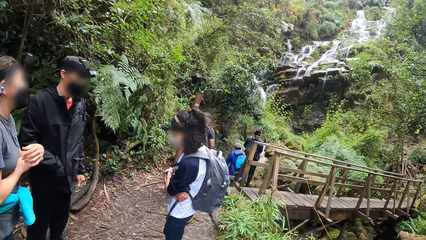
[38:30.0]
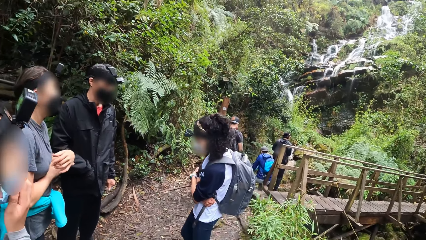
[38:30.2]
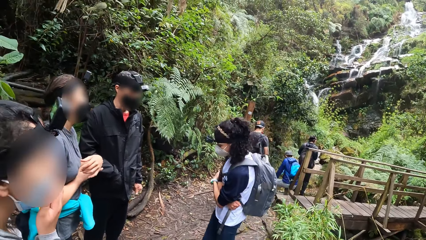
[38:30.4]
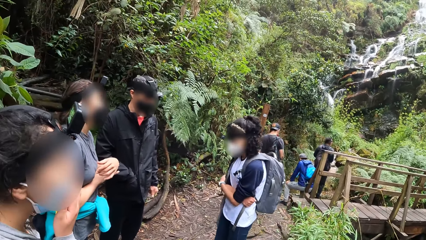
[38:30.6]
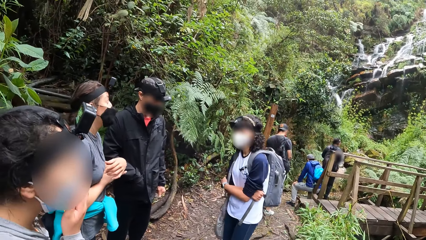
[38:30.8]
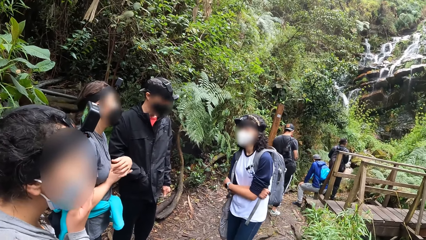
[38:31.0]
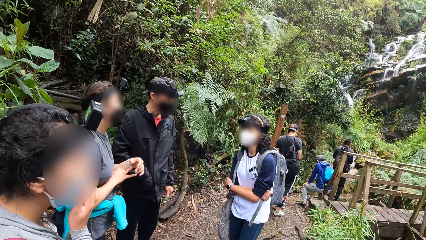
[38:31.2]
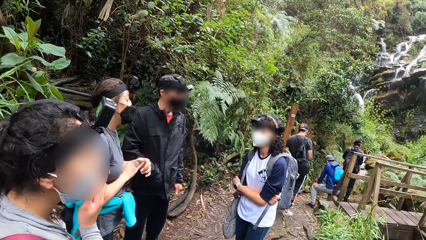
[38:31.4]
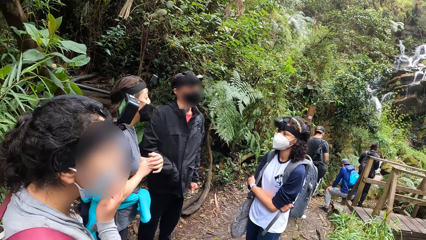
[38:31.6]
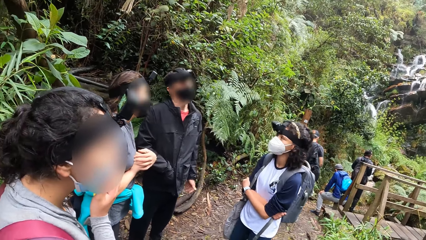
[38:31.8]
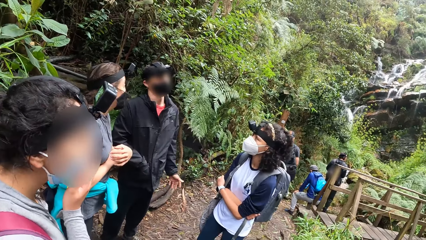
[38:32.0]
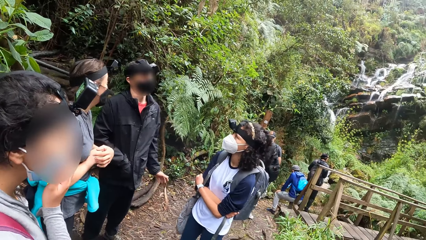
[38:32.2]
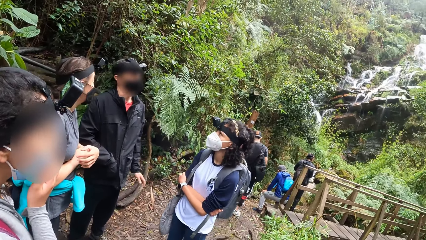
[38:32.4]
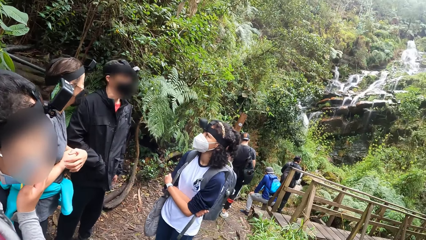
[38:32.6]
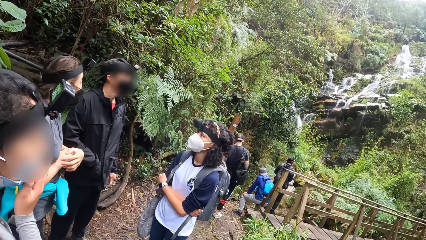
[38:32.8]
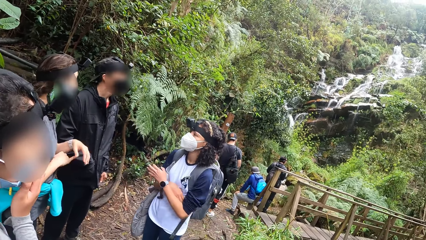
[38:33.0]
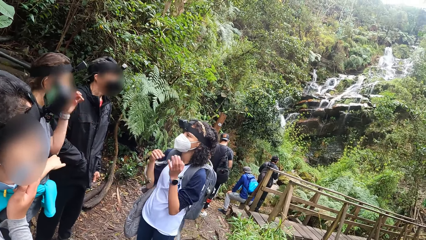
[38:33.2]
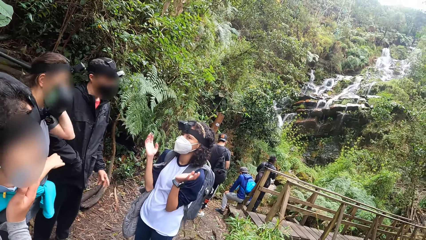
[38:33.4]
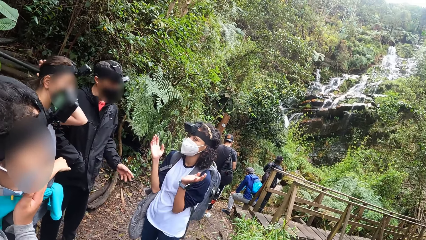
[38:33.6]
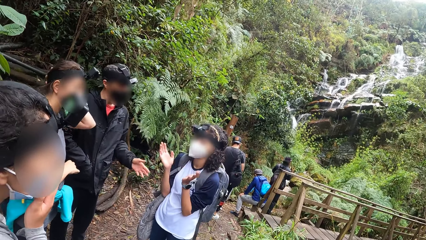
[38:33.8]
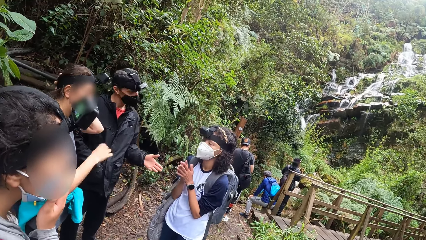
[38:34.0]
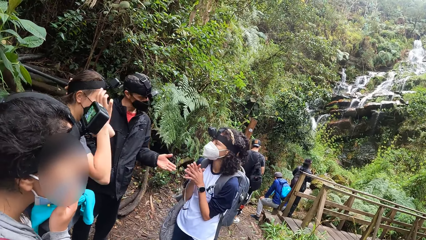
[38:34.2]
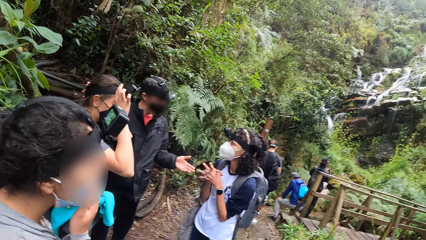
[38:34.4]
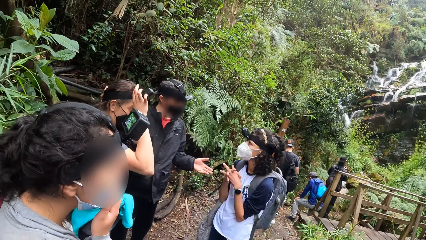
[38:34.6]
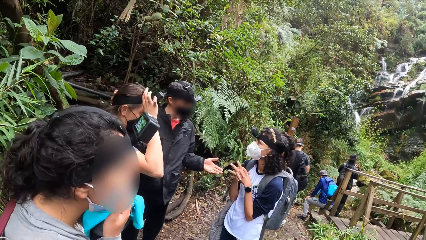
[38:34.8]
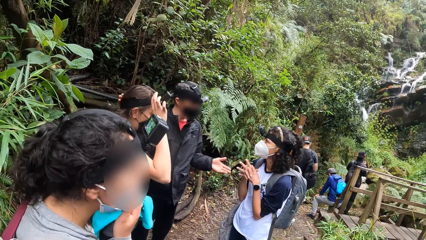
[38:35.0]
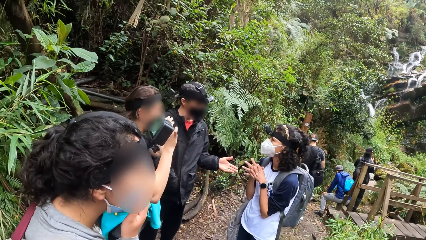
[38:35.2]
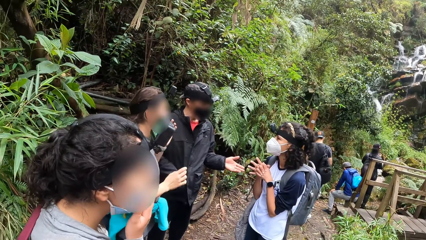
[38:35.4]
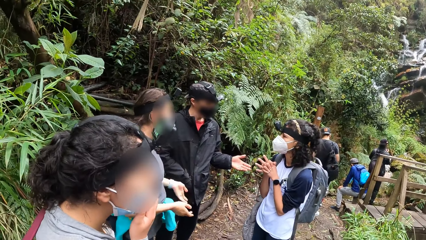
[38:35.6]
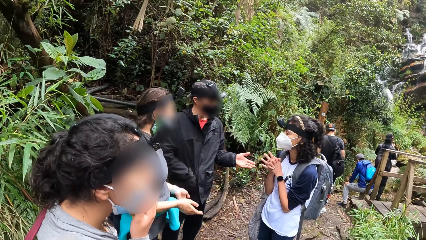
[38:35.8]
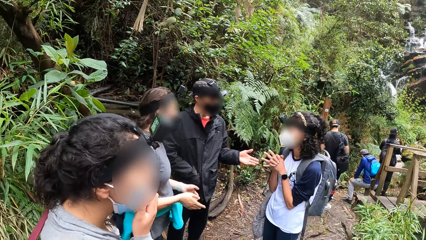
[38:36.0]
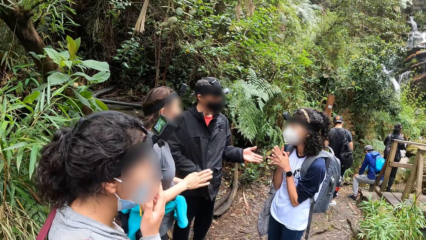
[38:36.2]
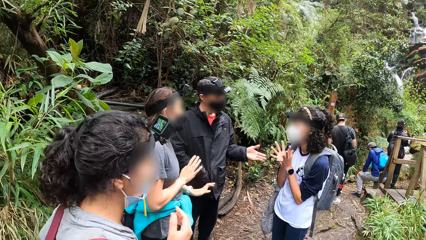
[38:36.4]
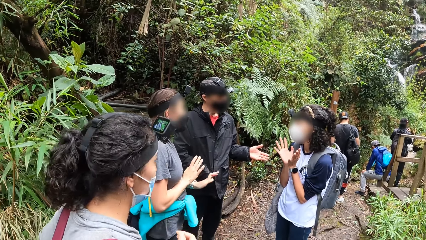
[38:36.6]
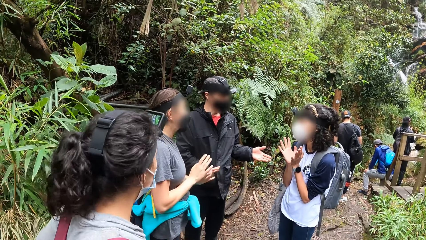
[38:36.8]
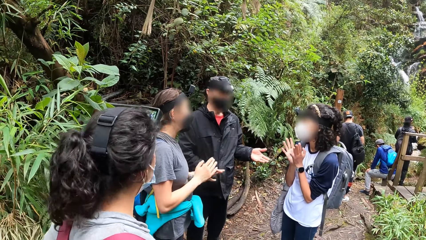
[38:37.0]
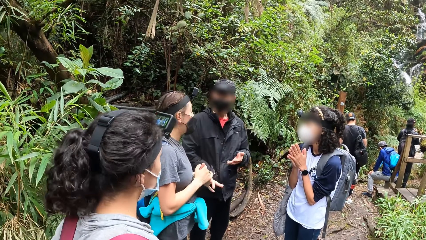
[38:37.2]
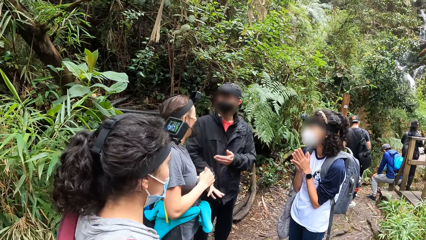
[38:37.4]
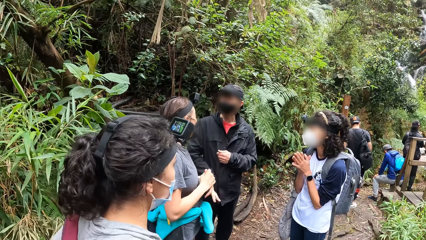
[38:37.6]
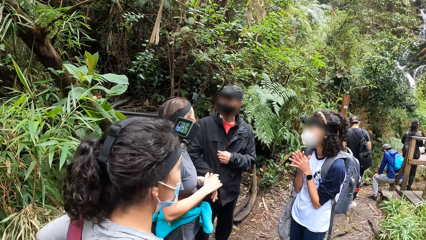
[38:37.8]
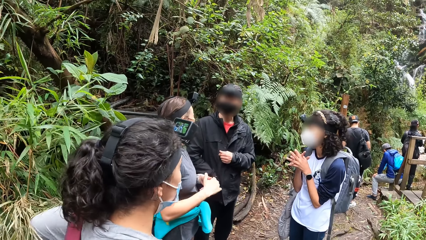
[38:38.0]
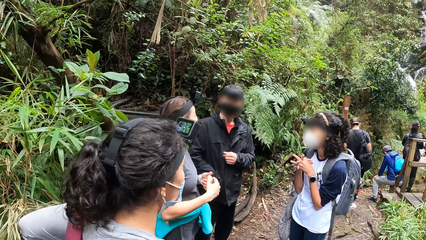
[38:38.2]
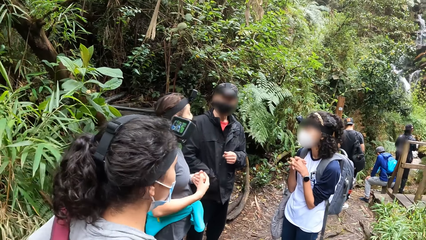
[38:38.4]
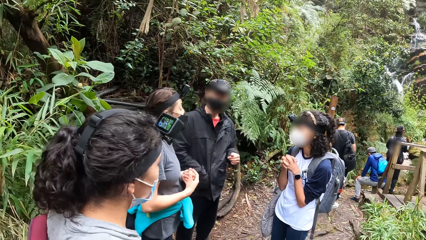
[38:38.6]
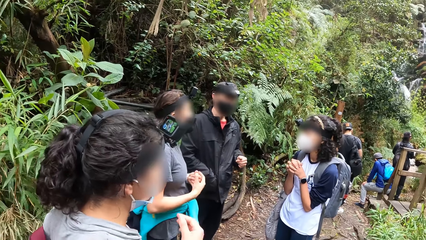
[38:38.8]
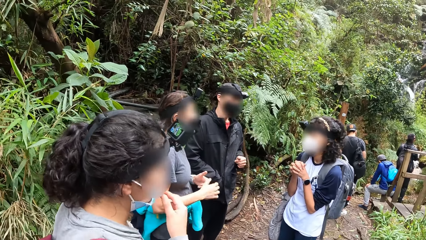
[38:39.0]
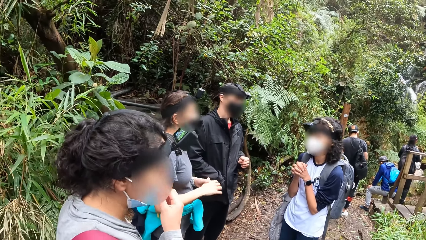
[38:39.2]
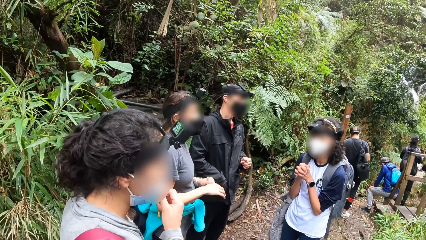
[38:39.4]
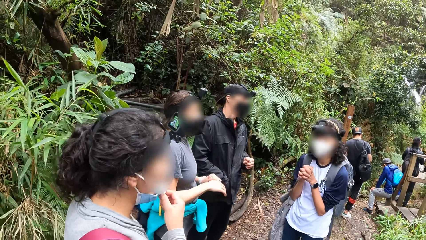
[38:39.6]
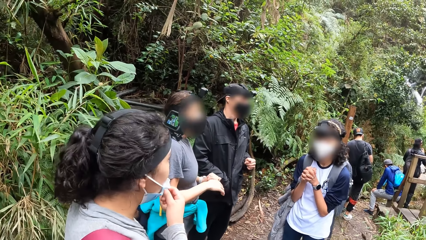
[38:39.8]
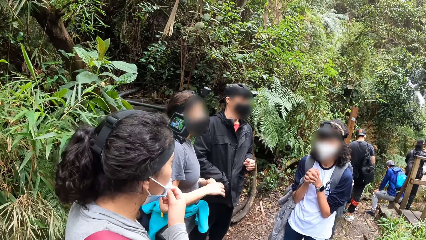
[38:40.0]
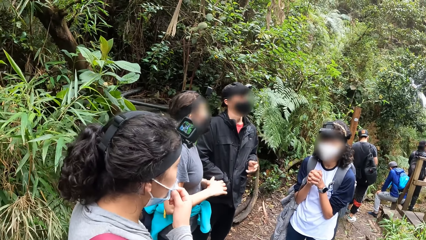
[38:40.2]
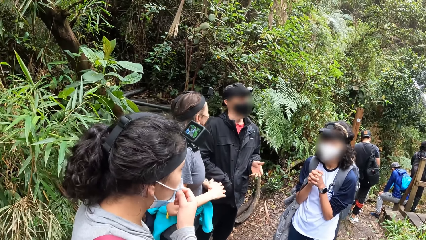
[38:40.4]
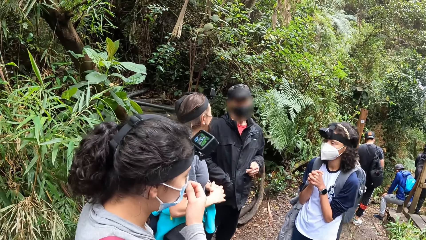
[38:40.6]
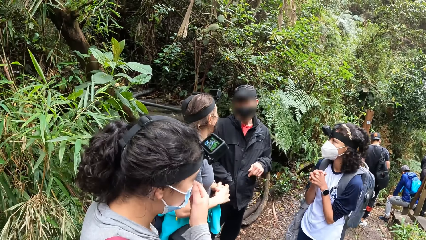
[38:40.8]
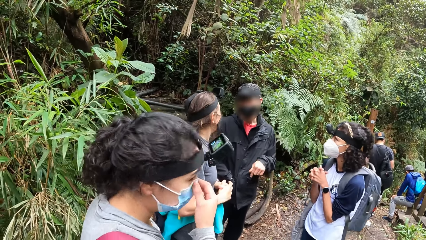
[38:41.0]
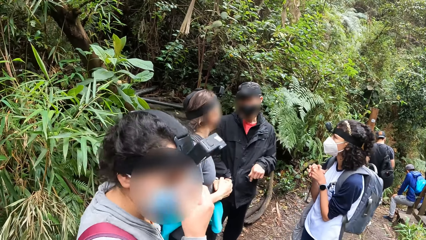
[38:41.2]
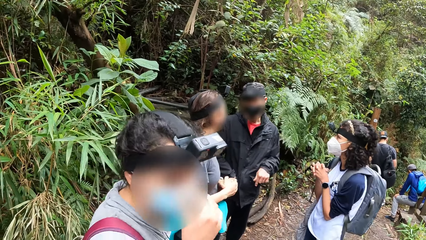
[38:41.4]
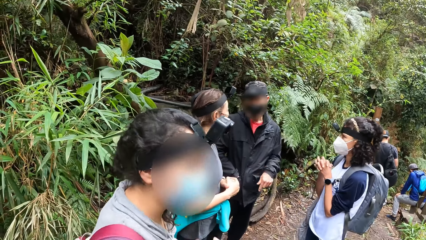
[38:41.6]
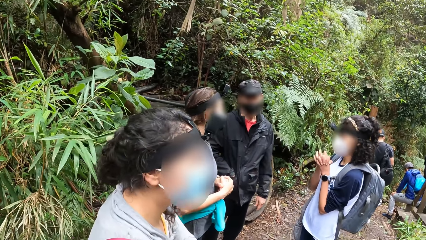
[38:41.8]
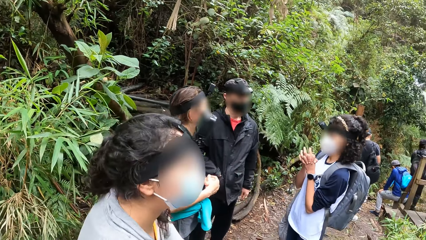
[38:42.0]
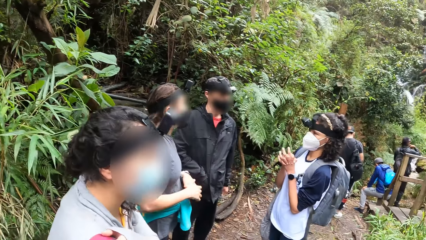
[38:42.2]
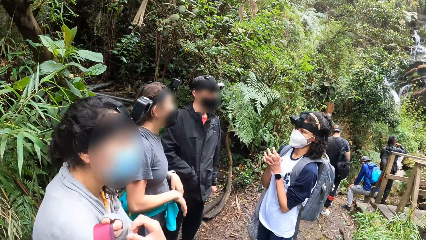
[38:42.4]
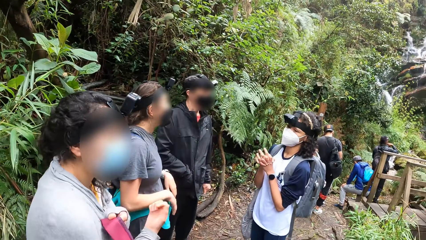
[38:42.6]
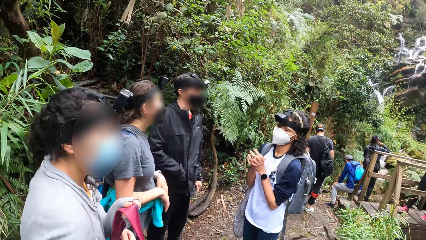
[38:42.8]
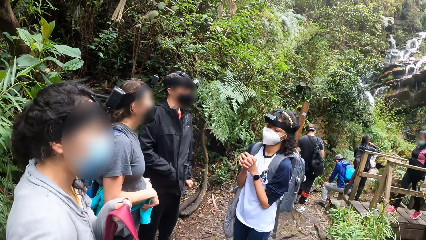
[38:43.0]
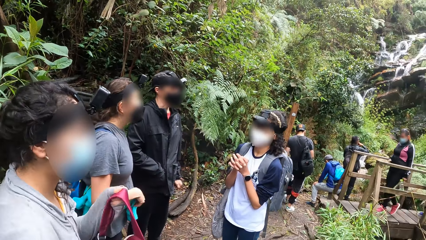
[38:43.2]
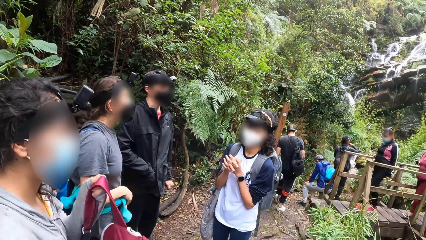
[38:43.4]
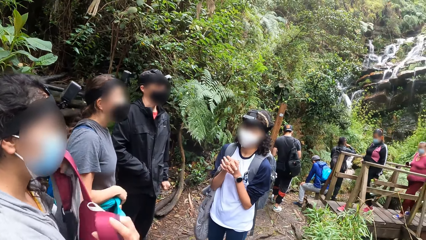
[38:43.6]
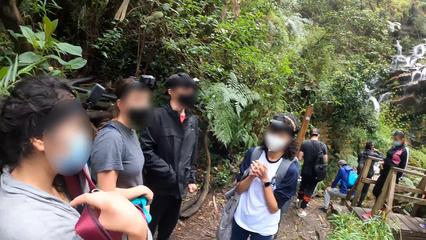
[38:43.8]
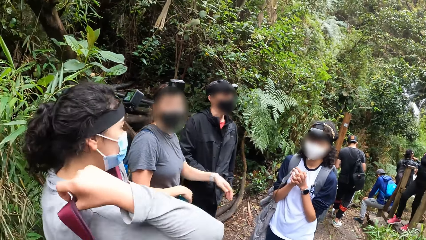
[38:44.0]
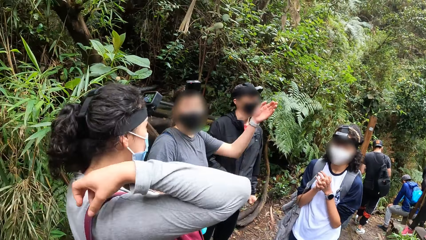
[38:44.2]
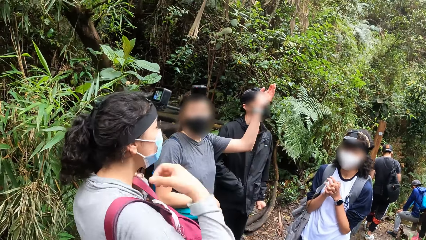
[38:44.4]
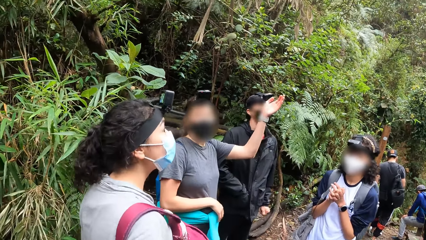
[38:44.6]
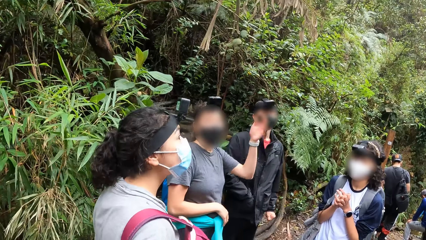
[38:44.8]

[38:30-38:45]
A woman fixes her mask. The camera wearer converses with the woman. The woman holds her backpack.
